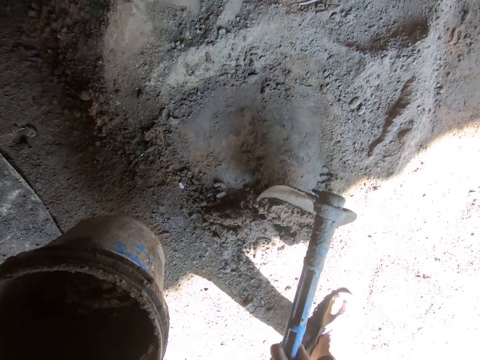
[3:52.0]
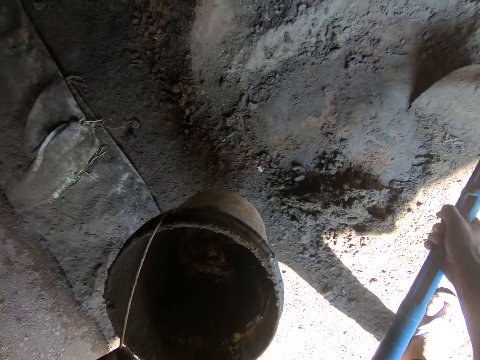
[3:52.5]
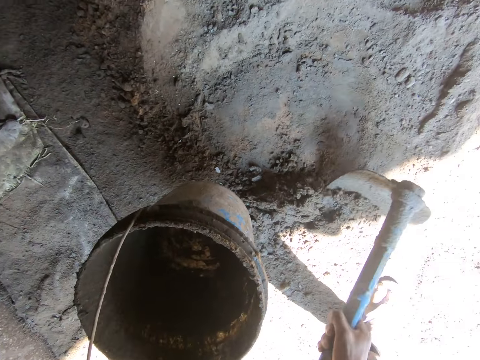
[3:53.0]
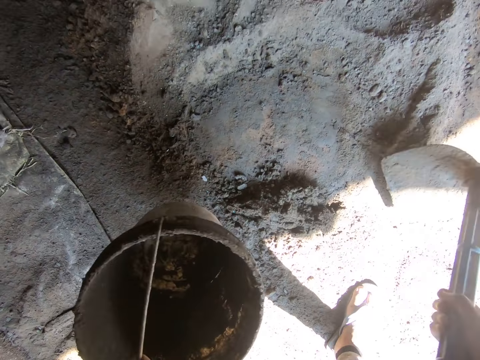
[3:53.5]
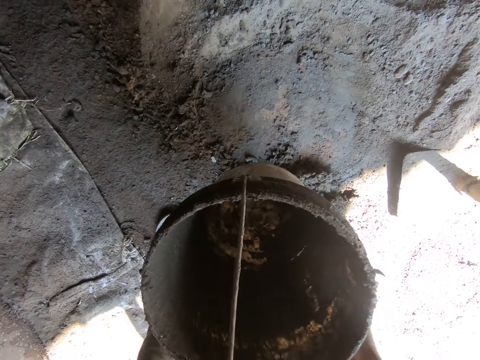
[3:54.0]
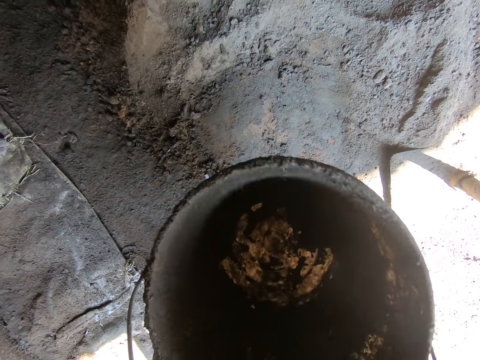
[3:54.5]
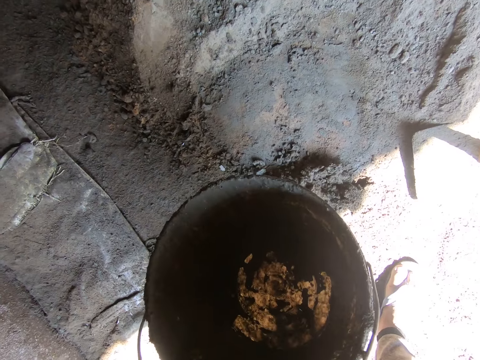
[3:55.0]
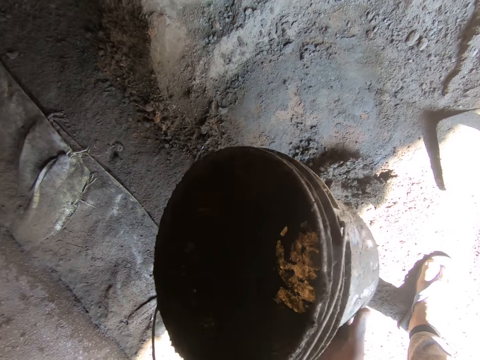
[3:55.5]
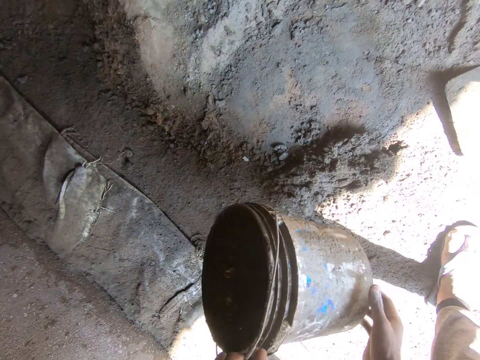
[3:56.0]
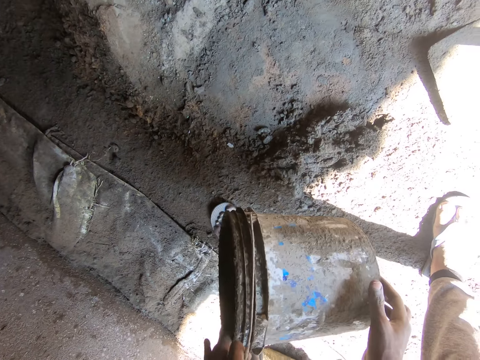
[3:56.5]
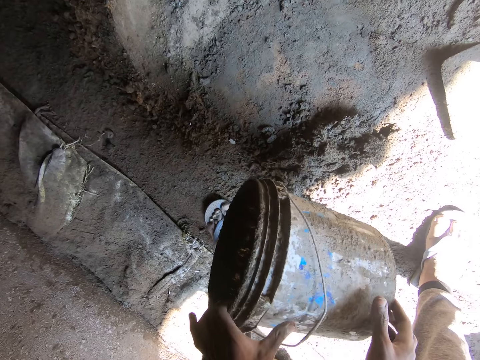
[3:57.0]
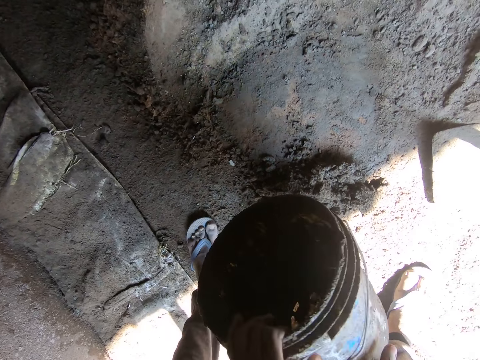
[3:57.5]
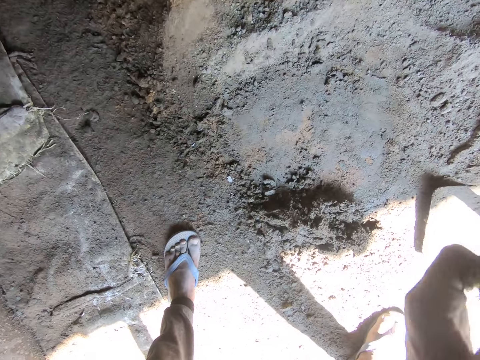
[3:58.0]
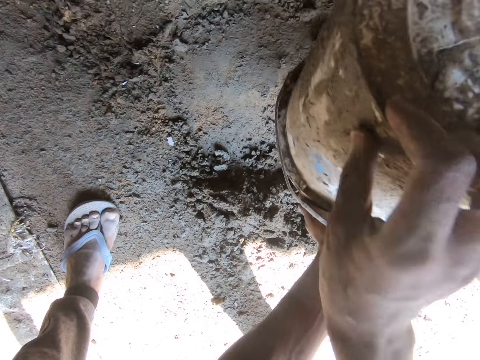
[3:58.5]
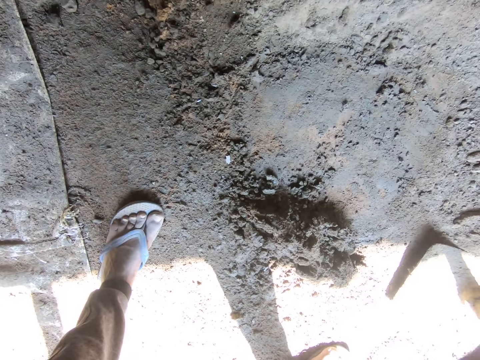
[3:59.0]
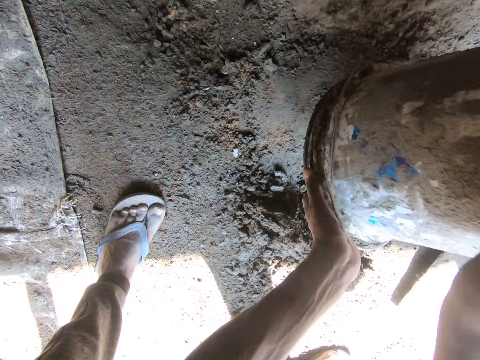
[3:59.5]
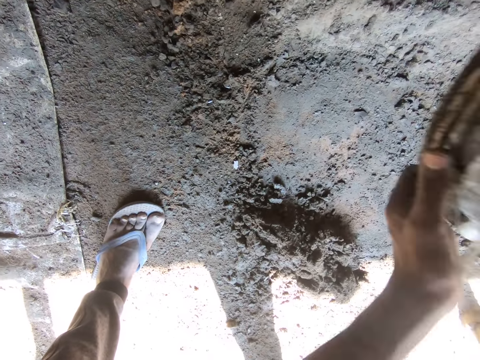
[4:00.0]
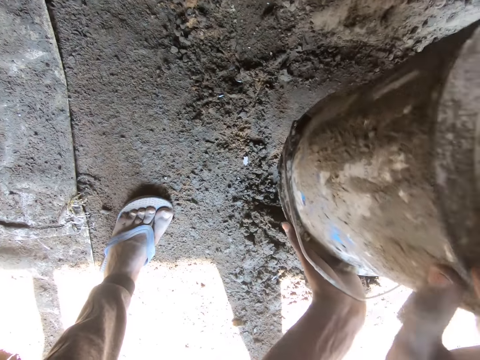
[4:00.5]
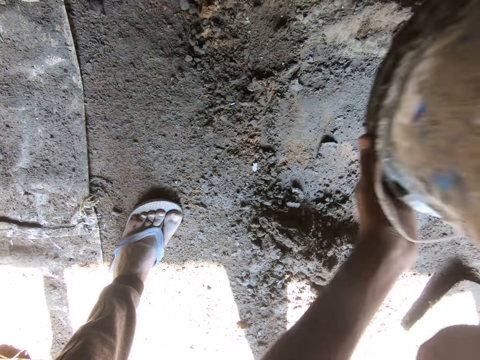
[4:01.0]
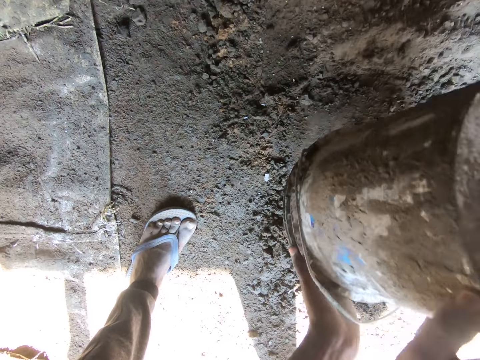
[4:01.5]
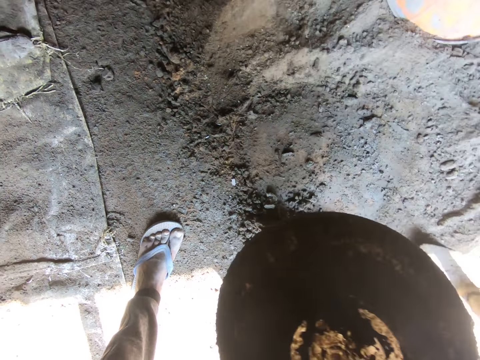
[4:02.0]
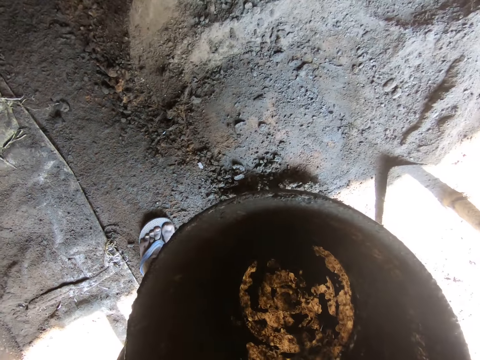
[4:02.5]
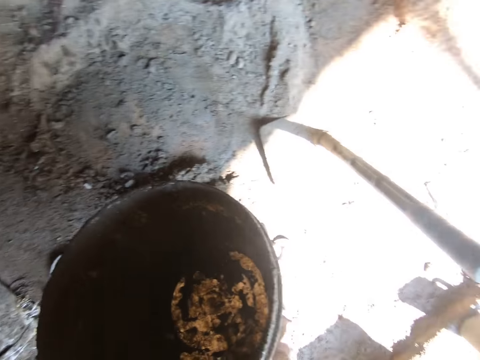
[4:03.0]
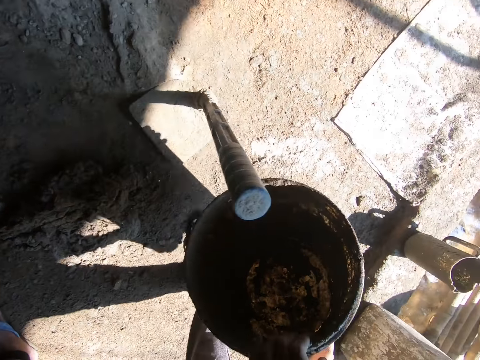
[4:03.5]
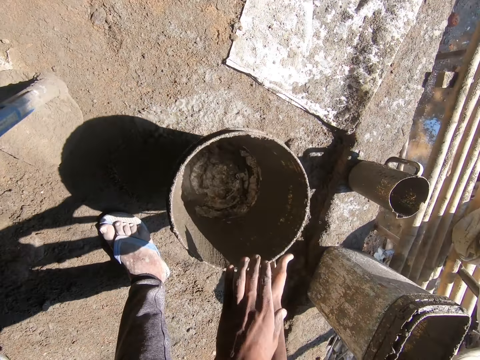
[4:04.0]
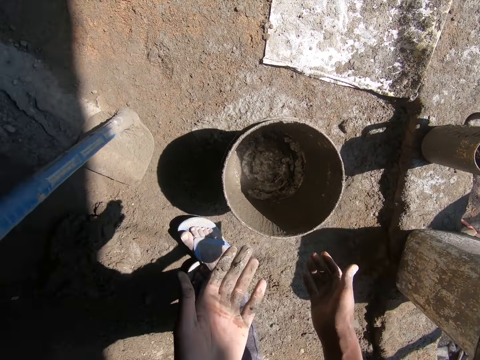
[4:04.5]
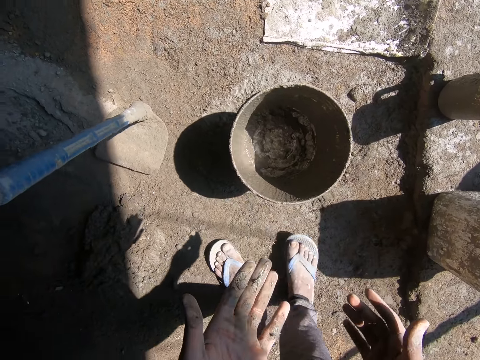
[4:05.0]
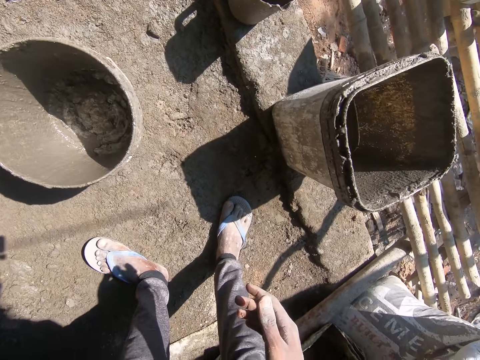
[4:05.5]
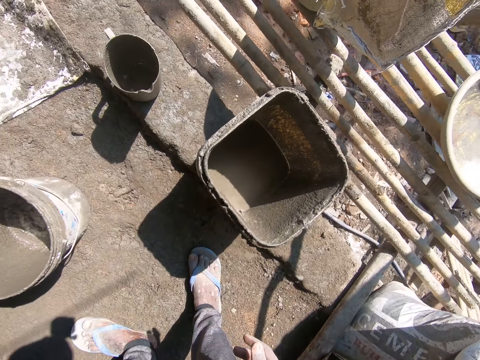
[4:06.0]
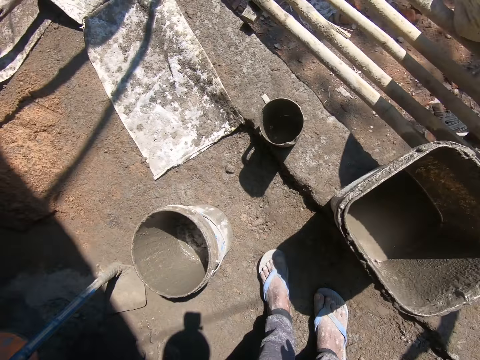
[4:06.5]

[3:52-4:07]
The camera wearer moves the bucket. They put the hoe aside. They pour the cement solution on the ground. They hit the bucket on the ground. They hold the bucket. They drop the bucket on the ground. They stare at the hand.

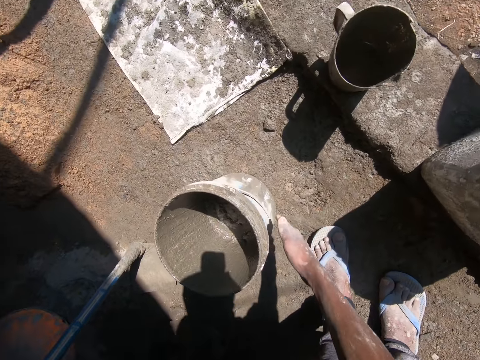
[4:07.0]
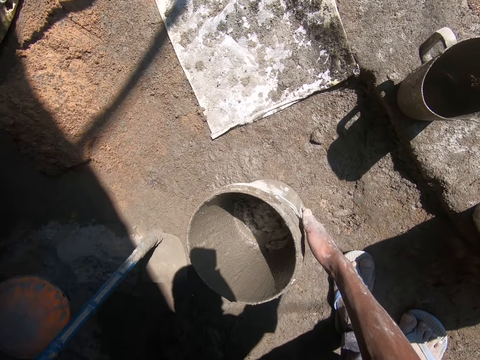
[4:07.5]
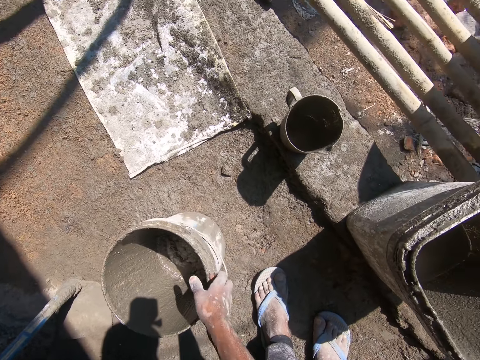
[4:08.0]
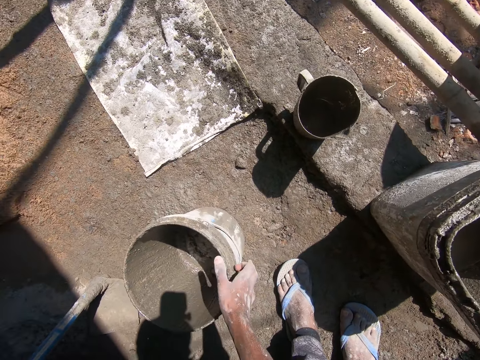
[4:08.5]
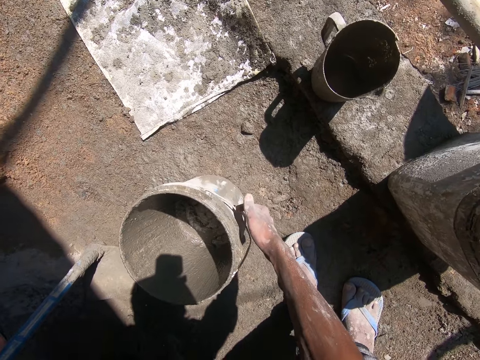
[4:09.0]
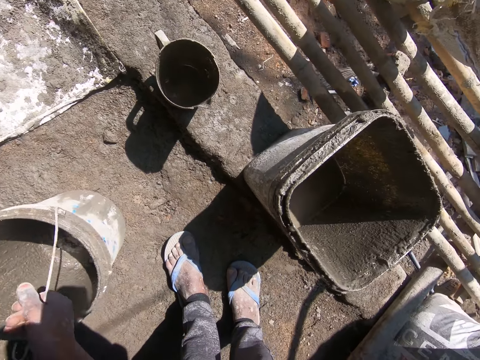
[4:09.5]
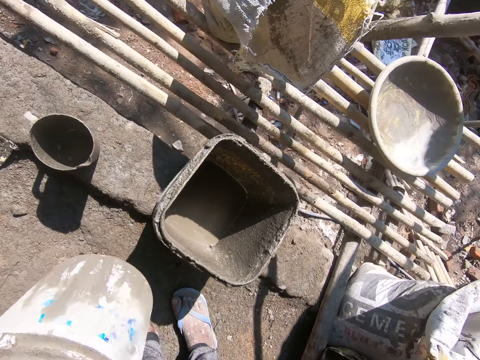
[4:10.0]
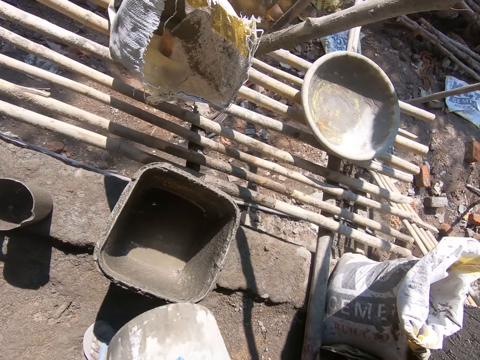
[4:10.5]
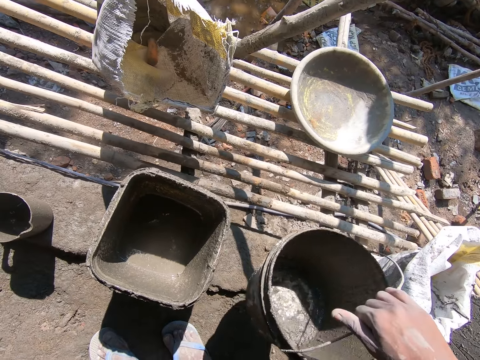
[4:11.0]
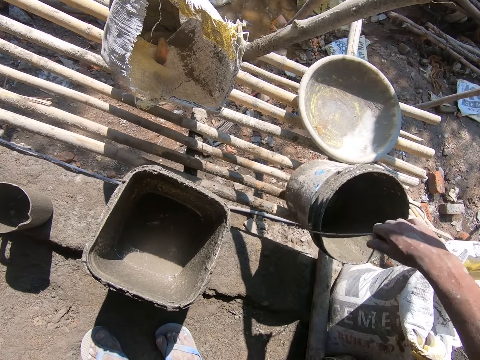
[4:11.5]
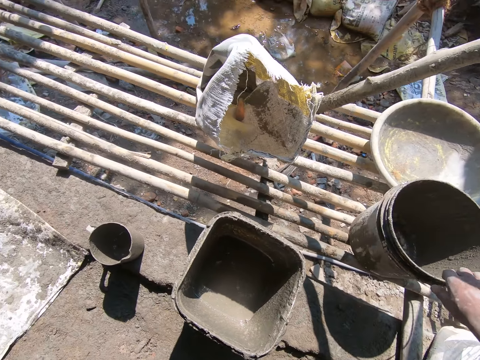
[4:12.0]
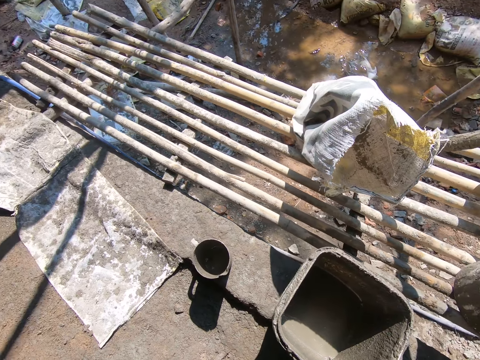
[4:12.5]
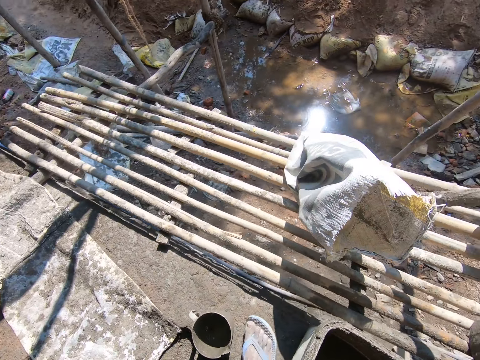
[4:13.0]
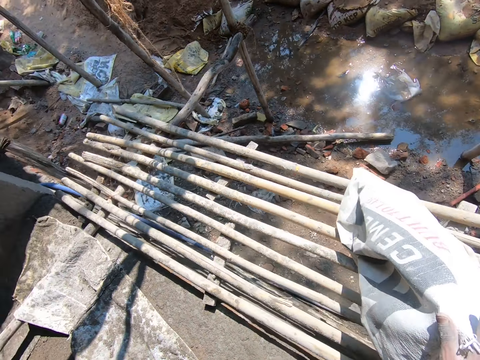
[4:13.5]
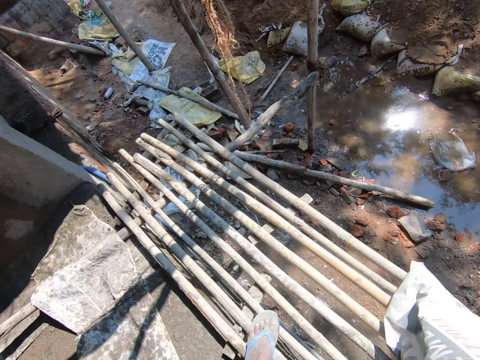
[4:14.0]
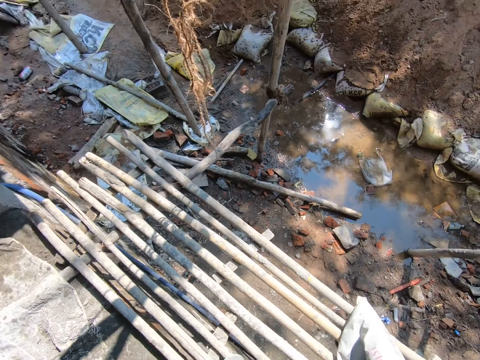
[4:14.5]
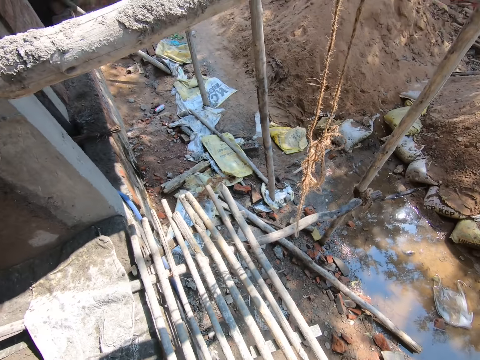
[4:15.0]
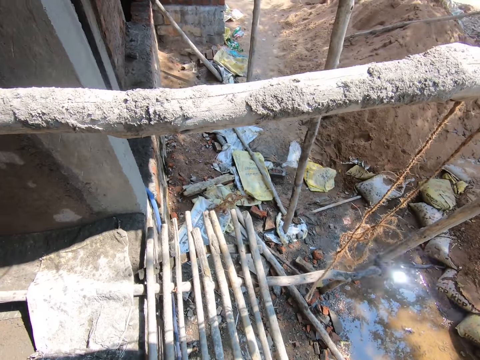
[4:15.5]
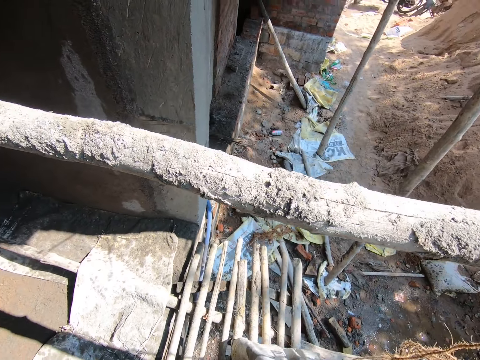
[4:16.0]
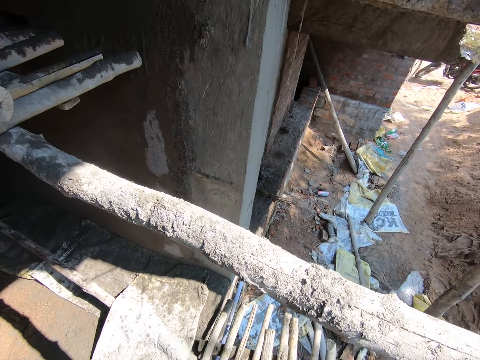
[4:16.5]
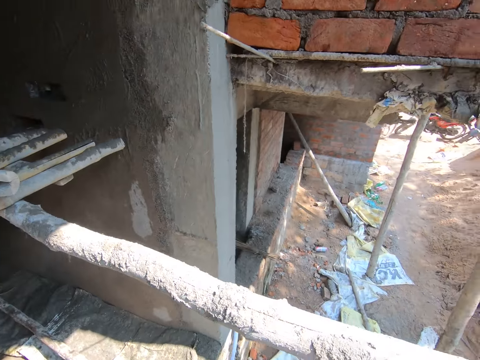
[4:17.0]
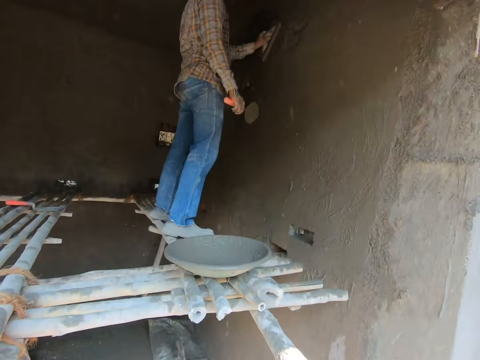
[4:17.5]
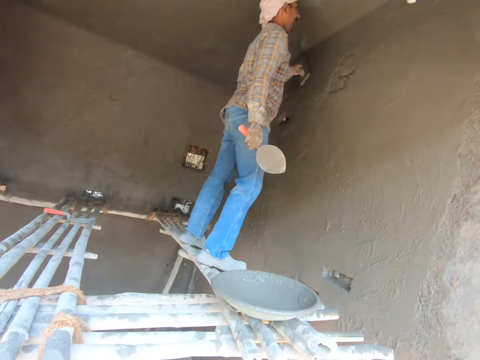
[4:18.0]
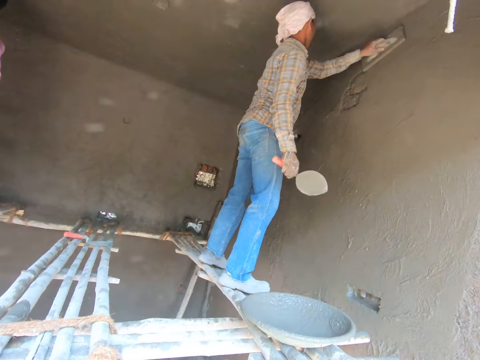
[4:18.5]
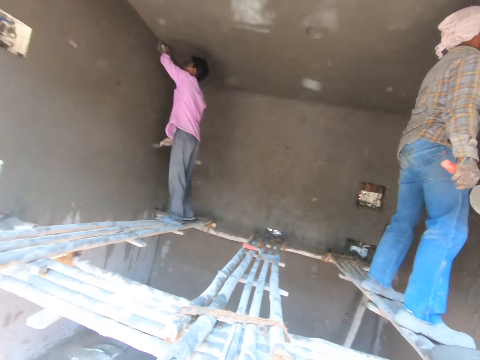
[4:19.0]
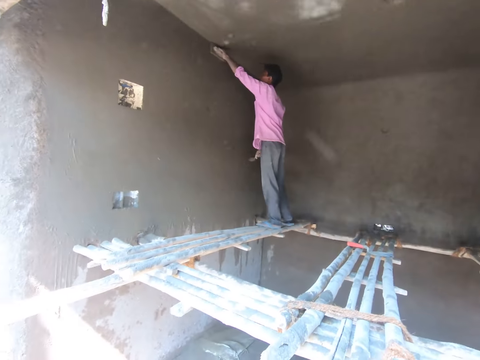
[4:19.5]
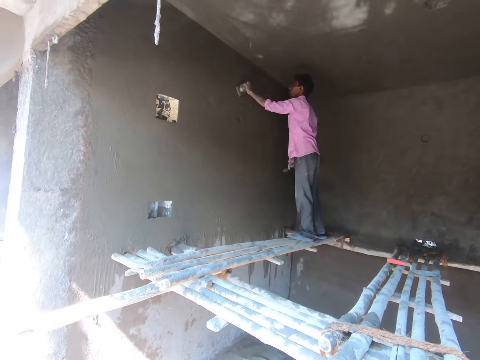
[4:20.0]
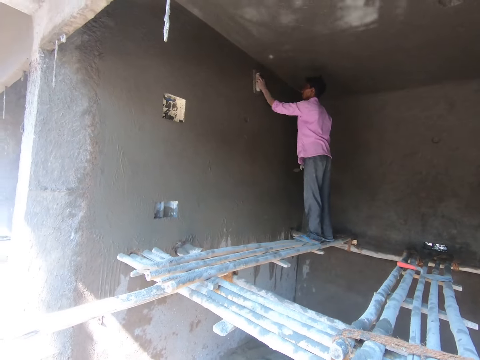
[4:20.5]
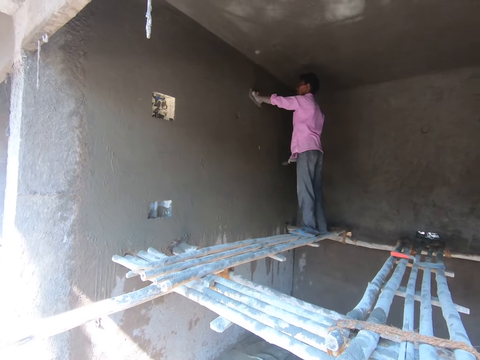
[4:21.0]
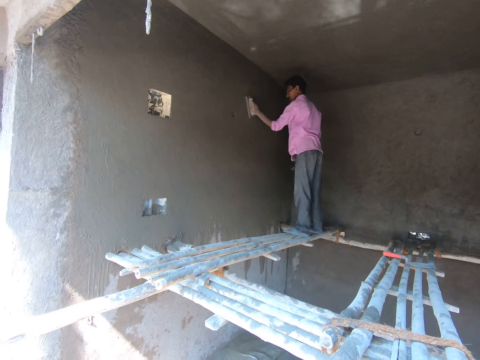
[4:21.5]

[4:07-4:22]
The camera wearer lifts the bucket. They hold the bucket. They place the bucket on the construction ladder. They stare in the construction site. A man plasters the wall. The man smoothens the wall. Another man plasters the wall. The other man smoothens the wall.
